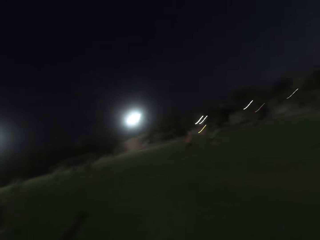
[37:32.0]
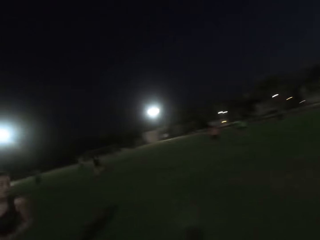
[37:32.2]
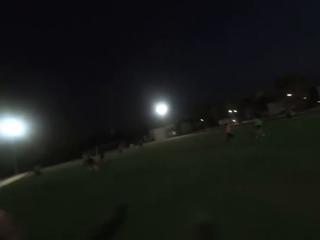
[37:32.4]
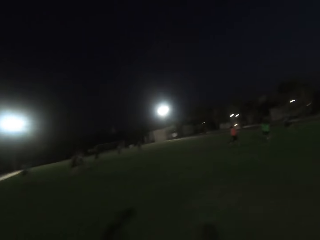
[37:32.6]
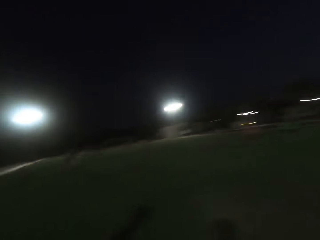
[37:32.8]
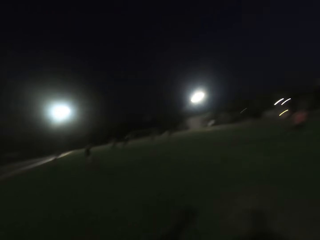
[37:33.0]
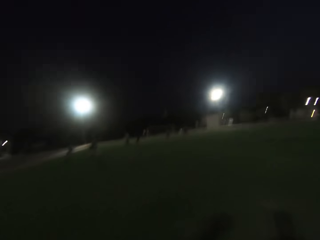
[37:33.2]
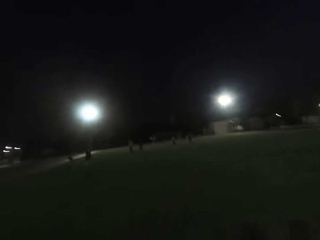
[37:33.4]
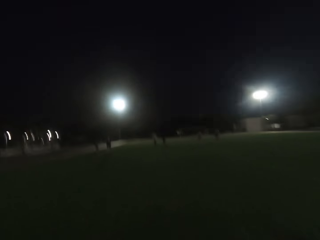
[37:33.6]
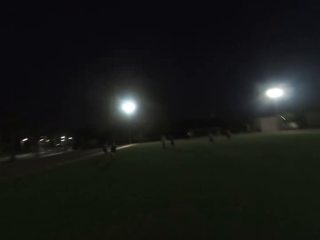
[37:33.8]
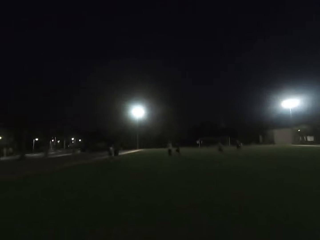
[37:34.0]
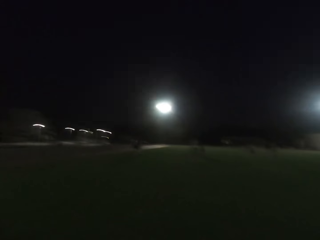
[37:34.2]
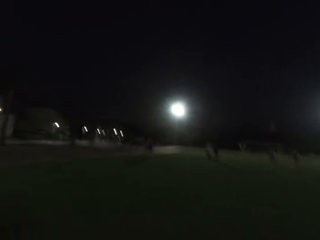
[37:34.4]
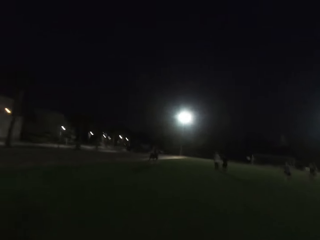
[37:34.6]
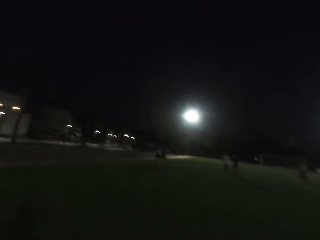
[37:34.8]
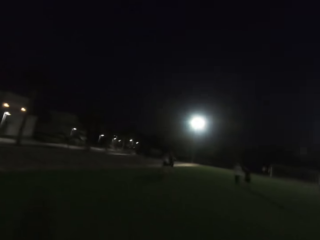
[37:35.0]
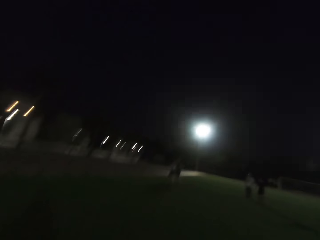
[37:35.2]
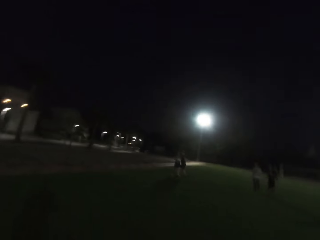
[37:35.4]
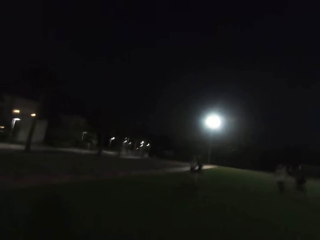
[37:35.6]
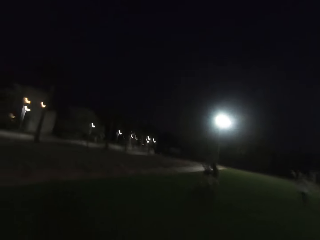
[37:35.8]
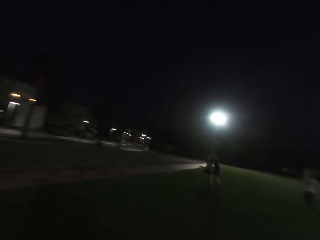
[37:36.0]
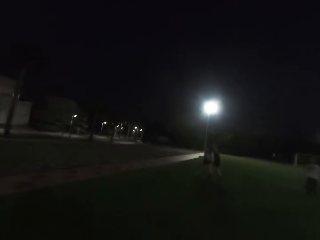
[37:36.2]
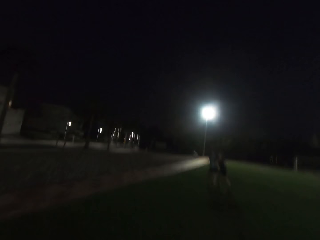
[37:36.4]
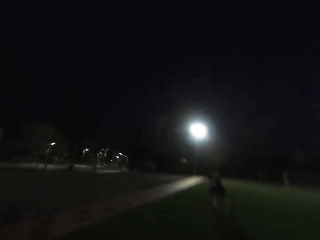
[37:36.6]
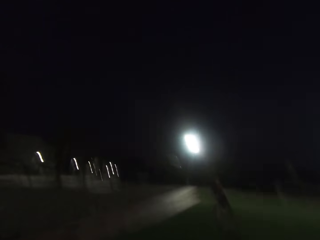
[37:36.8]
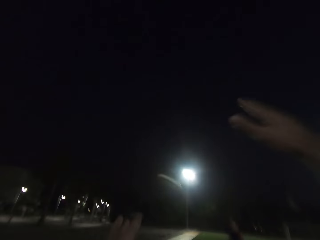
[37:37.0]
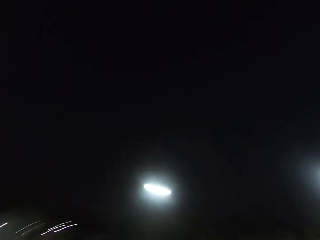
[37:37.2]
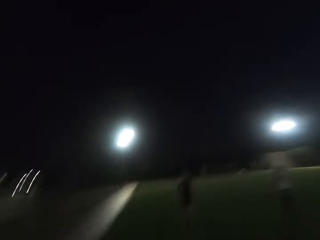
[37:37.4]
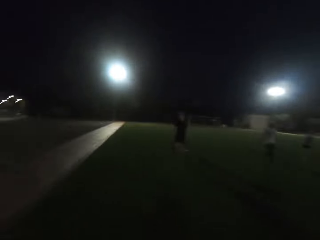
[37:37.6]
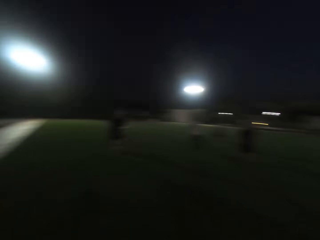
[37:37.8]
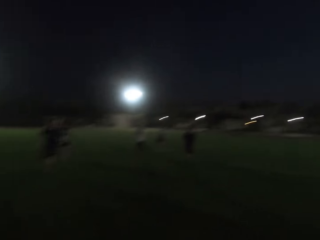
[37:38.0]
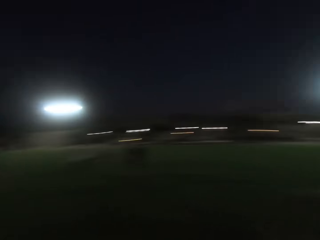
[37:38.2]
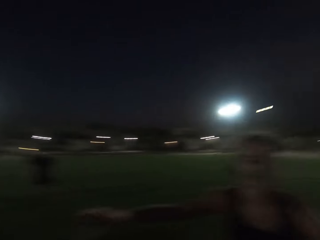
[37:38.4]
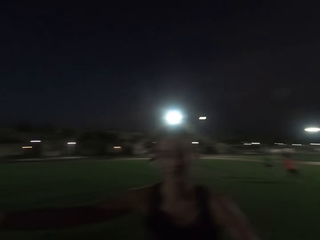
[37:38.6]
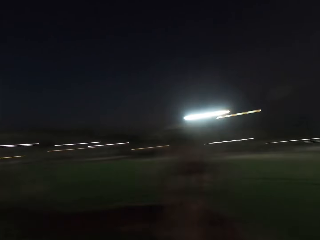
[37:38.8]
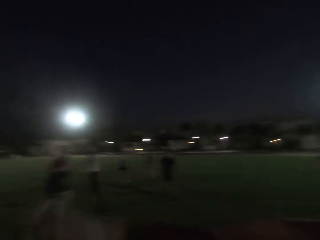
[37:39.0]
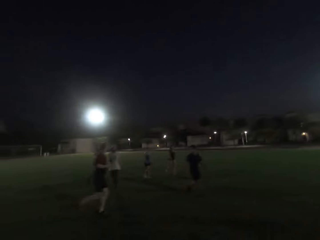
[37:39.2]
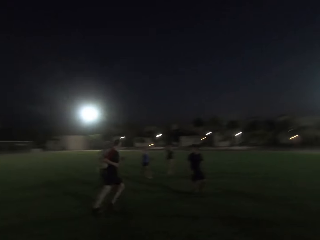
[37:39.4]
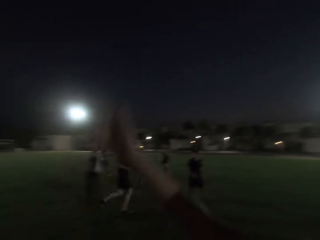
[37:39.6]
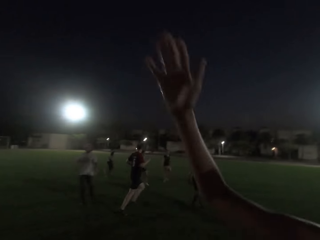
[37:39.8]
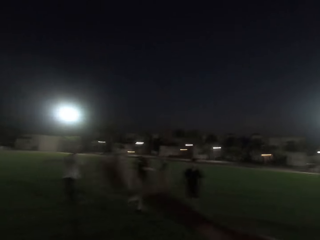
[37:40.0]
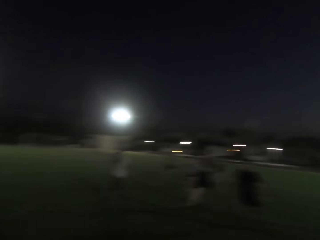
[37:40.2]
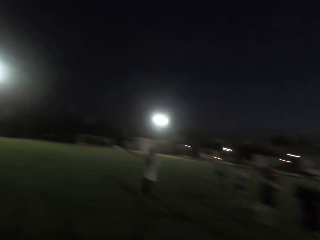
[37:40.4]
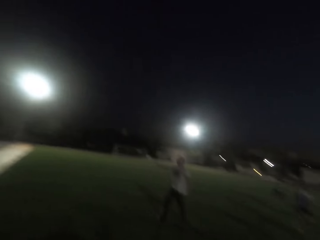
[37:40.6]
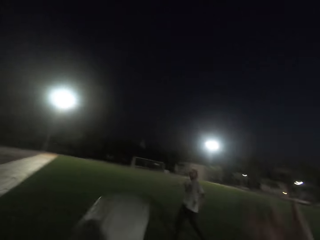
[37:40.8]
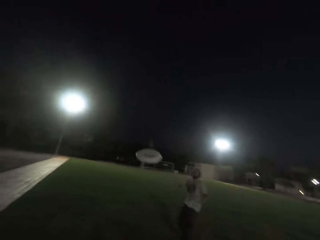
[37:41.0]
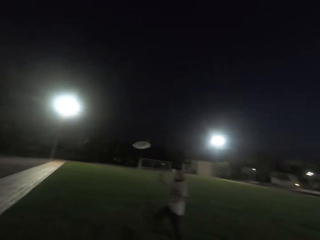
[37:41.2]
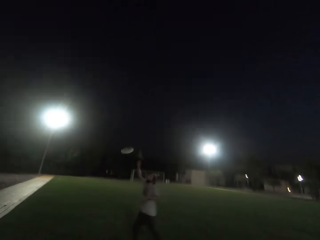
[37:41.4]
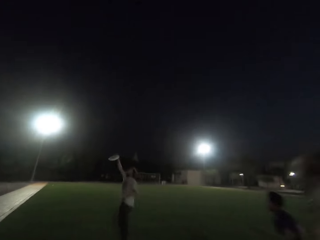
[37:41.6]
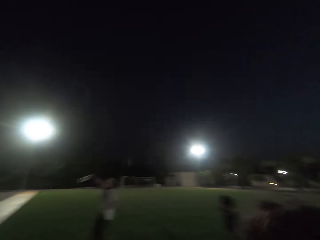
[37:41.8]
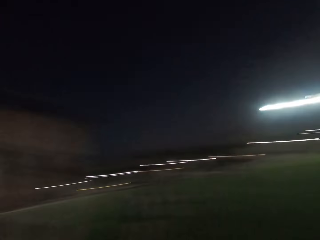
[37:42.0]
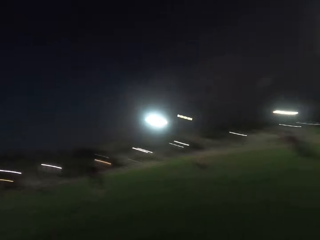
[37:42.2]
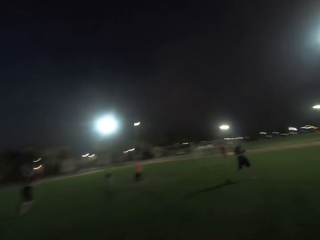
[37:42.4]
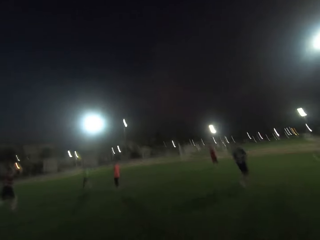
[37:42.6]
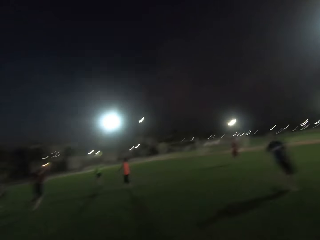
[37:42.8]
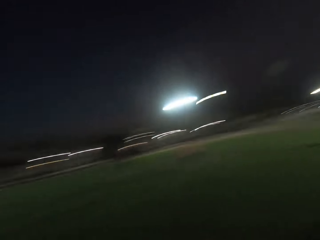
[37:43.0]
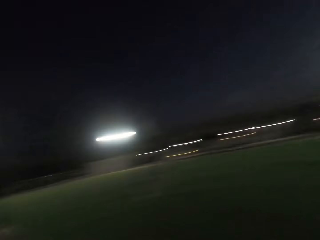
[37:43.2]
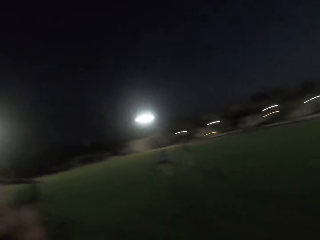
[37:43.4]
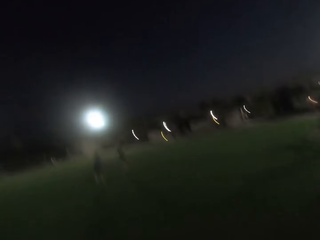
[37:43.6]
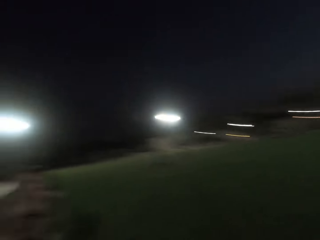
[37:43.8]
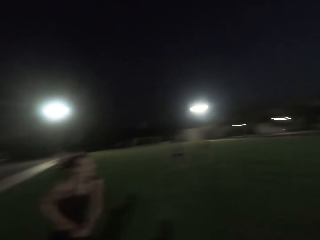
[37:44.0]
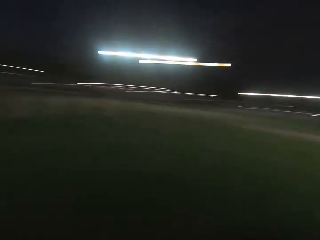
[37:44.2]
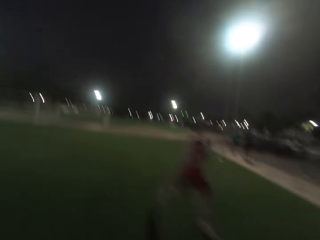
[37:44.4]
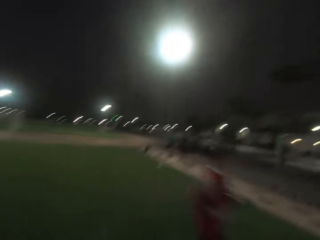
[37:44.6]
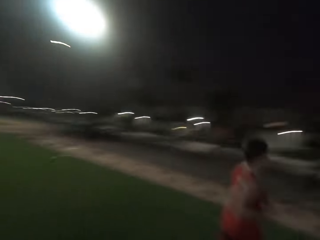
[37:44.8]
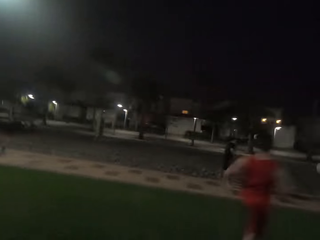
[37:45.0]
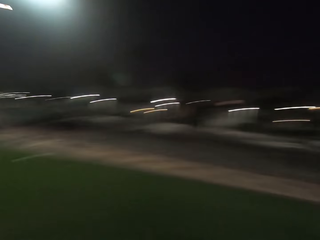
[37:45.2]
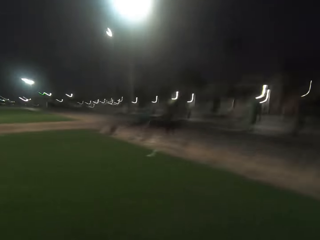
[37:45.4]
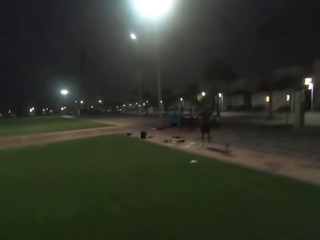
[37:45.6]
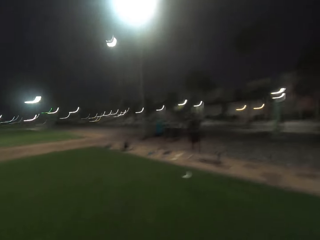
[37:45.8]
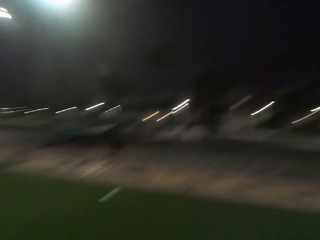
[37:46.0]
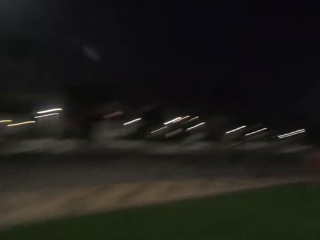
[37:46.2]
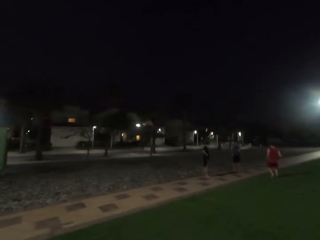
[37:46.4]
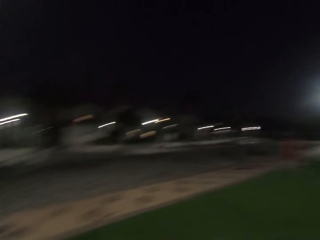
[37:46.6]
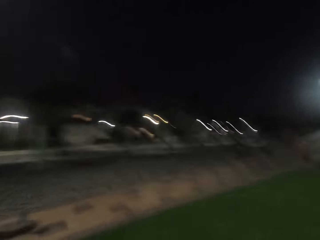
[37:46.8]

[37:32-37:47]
A man throws a plate or frisbee to the camera wearer. The camera wearer catches the frisbee. They turn right. A woman defends. The man runs. Another woman walks. Another woman runs. Another man walks. Another man walks. The camera wearer throws the plate to another man. The man catches the frisbee. The camera wearer runs to the center of the field. The first woman runs. The camera wearer turns forward. Another man runs. The camera wearer runs forward. They turn back.

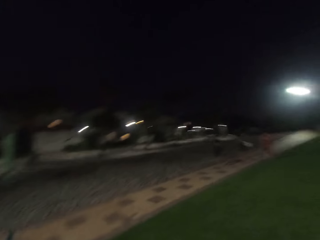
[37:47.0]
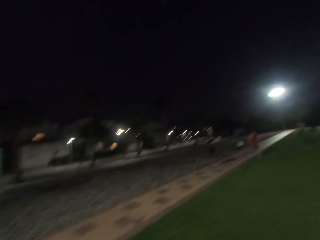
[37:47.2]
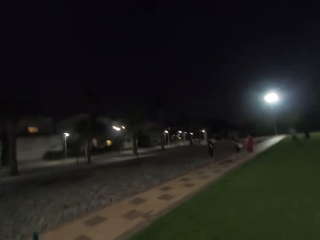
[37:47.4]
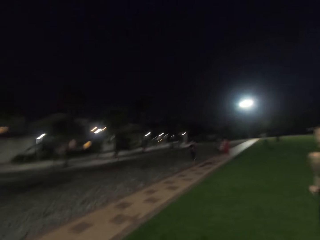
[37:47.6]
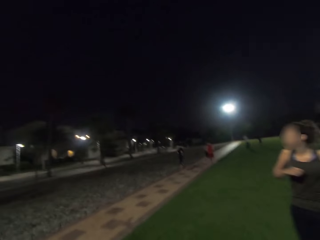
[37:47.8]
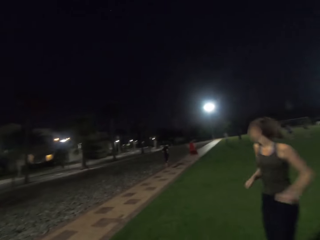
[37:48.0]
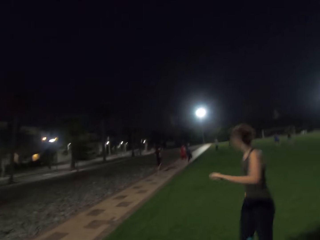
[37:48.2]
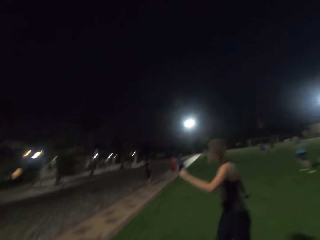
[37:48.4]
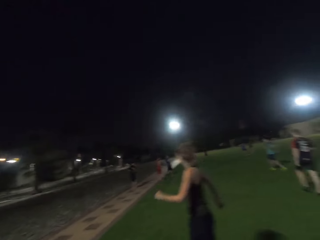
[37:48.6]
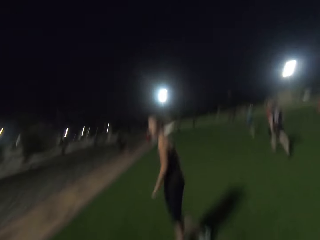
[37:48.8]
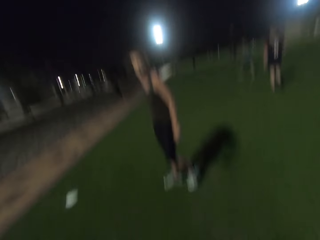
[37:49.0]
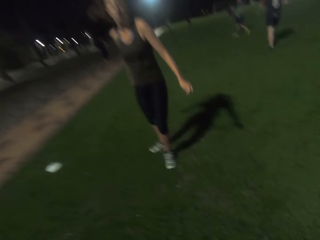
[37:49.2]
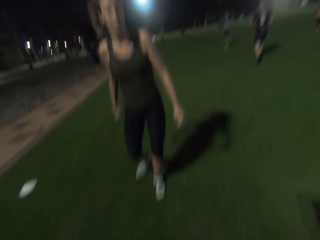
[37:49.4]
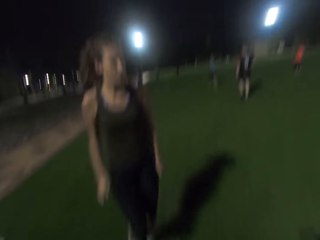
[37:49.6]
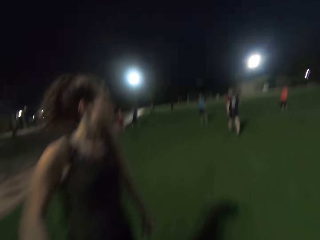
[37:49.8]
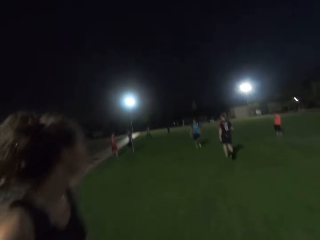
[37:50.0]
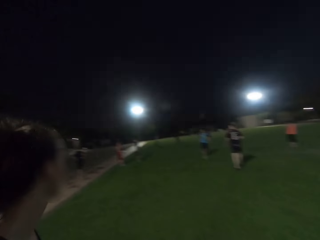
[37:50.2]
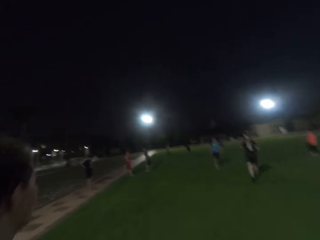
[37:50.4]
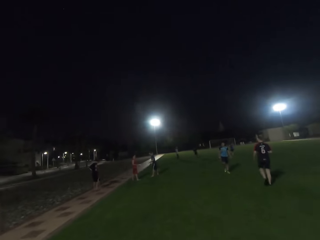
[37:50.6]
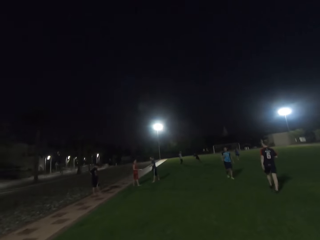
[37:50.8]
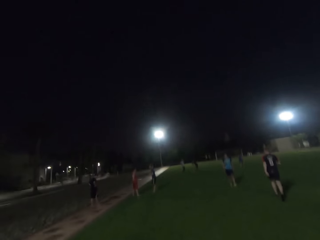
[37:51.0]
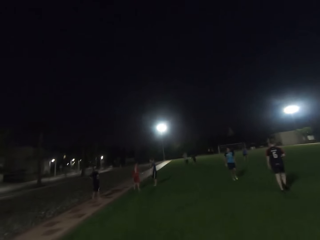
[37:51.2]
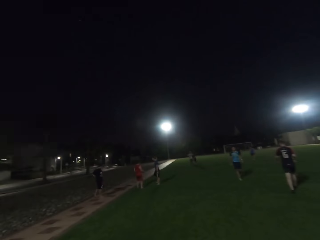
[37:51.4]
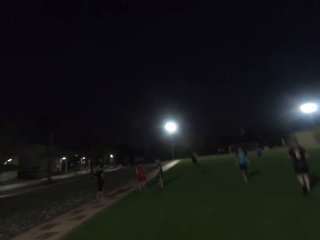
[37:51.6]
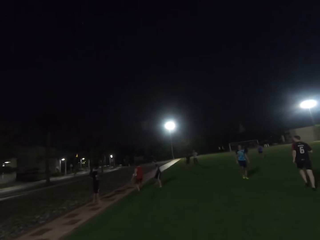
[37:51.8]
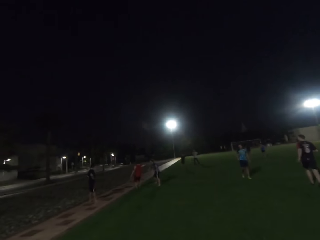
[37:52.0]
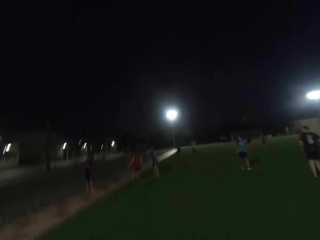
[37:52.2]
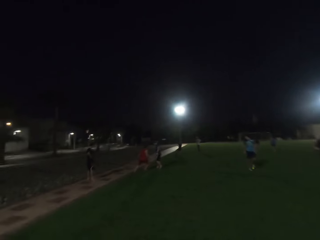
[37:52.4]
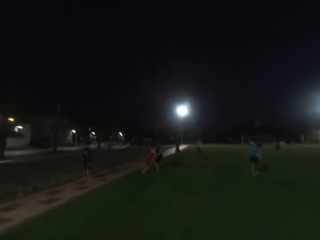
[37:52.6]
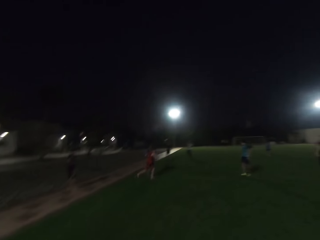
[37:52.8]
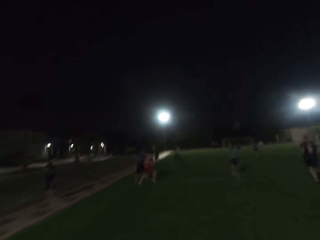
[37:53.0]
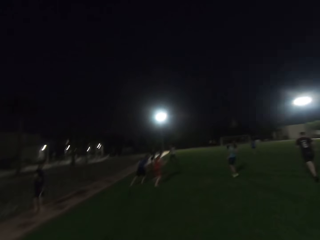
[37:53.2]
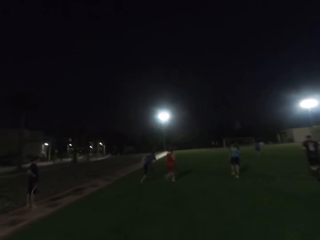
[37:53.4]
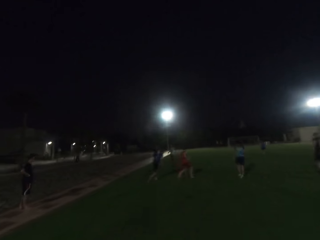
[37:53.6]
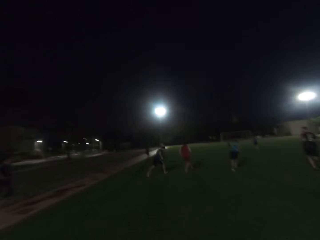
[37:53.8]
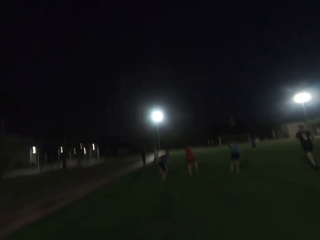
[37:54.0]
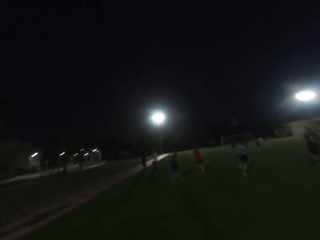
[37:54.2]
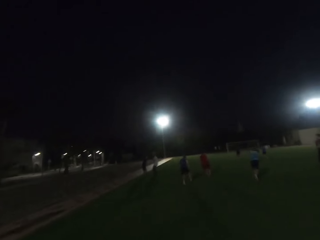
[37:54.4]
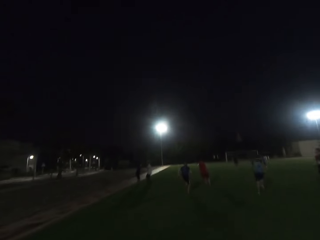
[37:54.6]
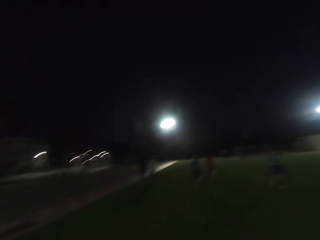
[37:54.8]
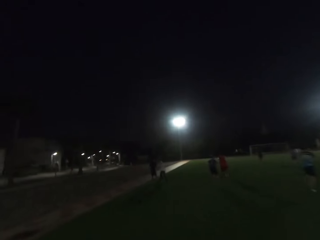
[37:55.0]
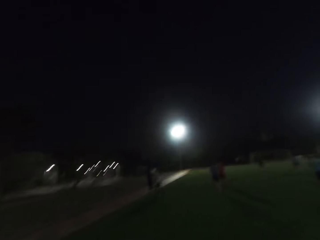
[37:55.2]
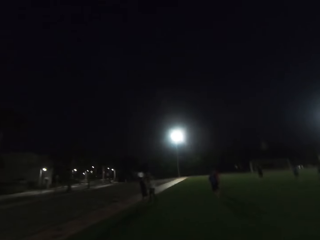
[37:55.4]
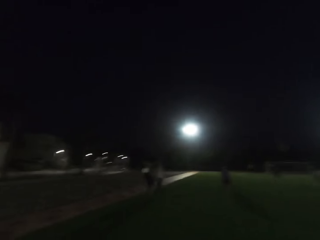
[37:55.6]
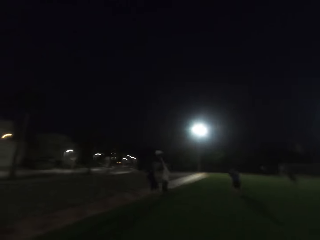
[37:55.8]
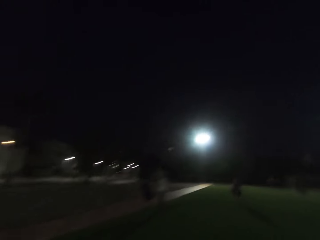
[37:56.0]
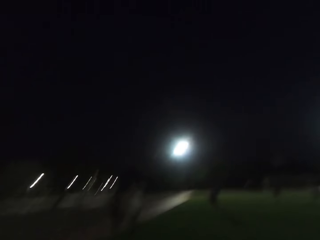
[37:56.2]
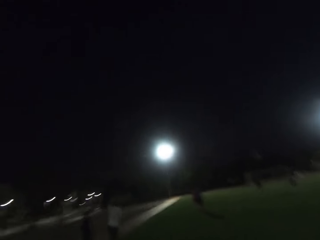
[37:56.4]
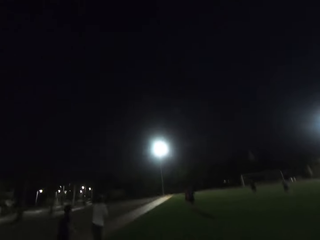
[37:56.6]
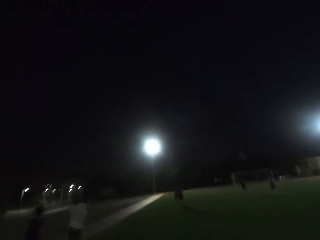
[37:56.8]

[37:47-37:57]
The camera wearer looks forward. They walk forward. A man throws a frisbee. Another man catches the frisbee. Another man stands off the pitch. Another man runs. The camera wearer runs forward. Another man runs. Another man runs. The first man runs. The second man throws the frisbee.
